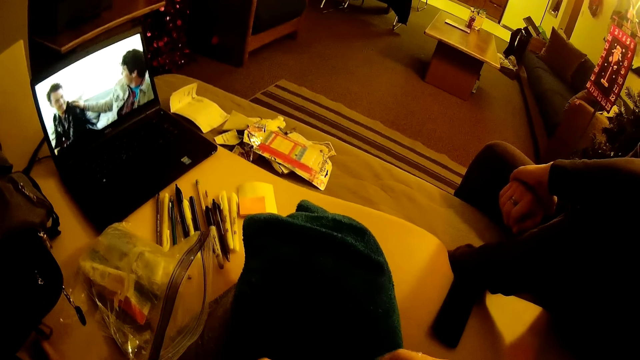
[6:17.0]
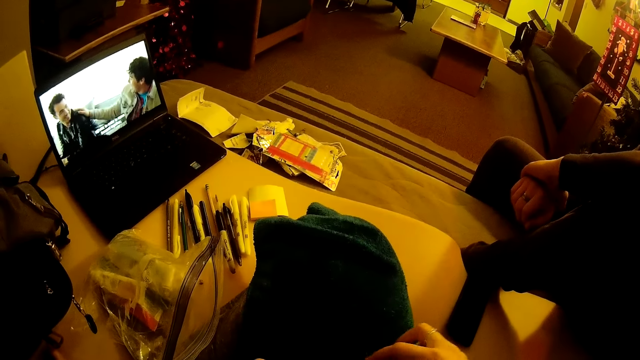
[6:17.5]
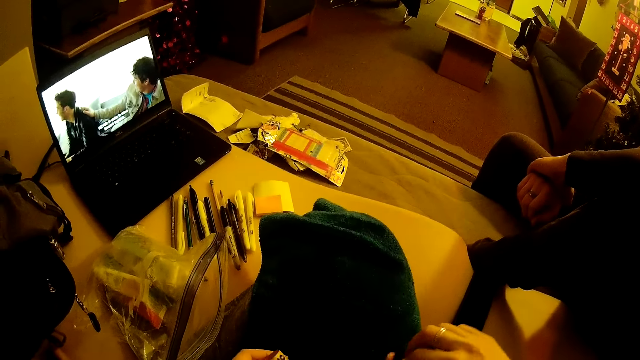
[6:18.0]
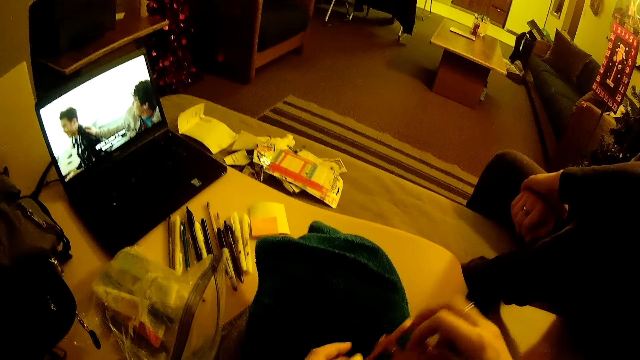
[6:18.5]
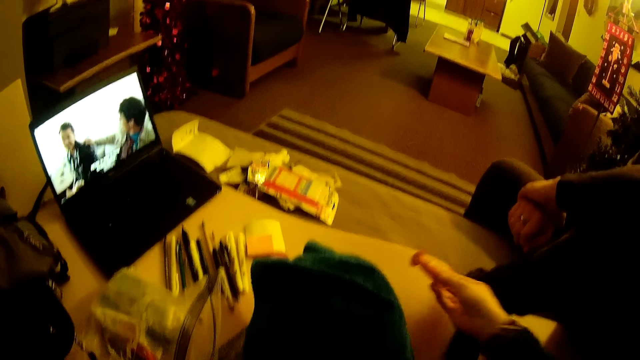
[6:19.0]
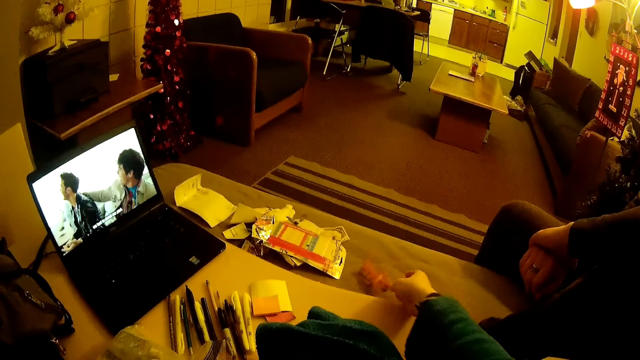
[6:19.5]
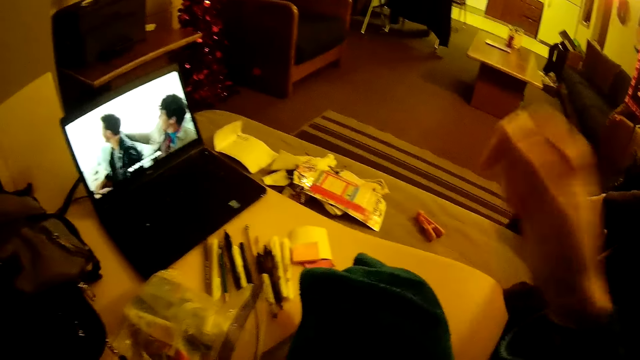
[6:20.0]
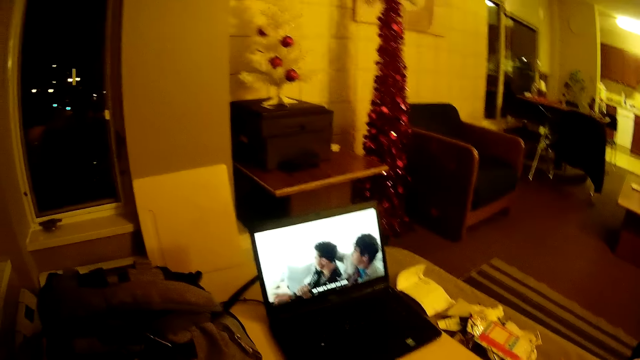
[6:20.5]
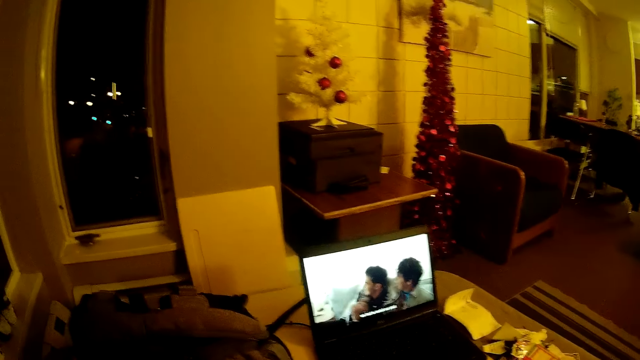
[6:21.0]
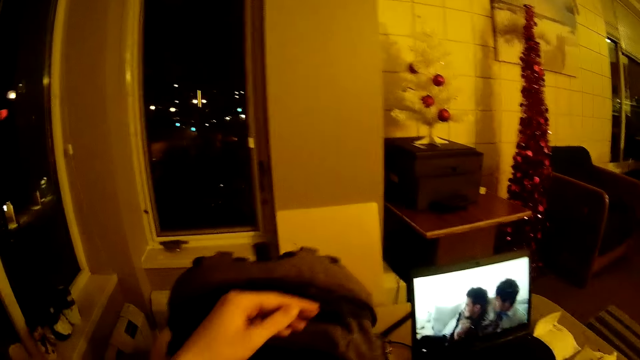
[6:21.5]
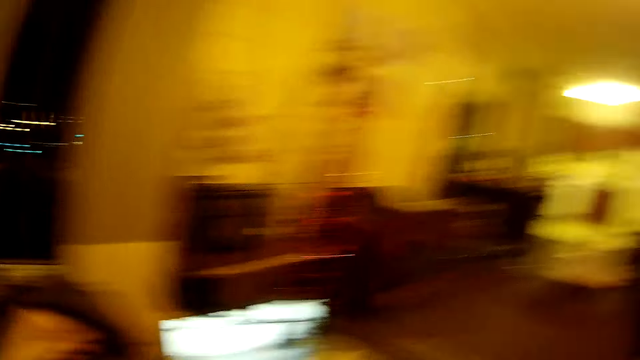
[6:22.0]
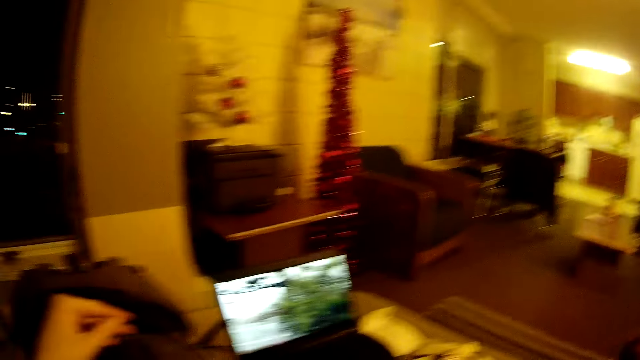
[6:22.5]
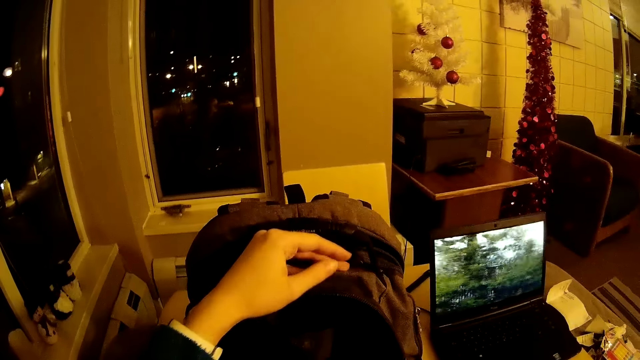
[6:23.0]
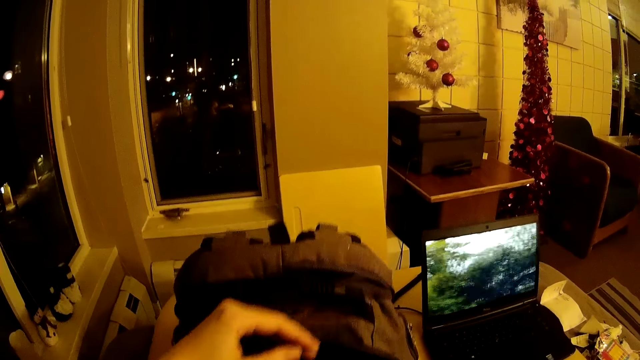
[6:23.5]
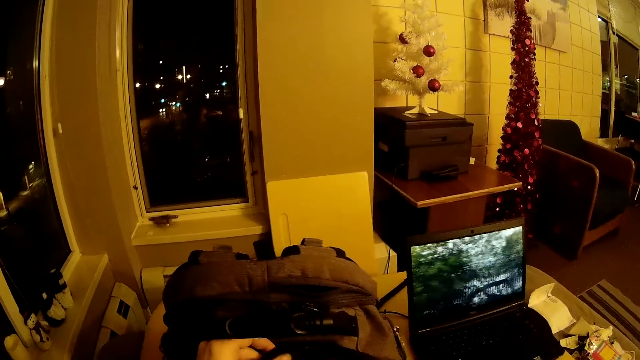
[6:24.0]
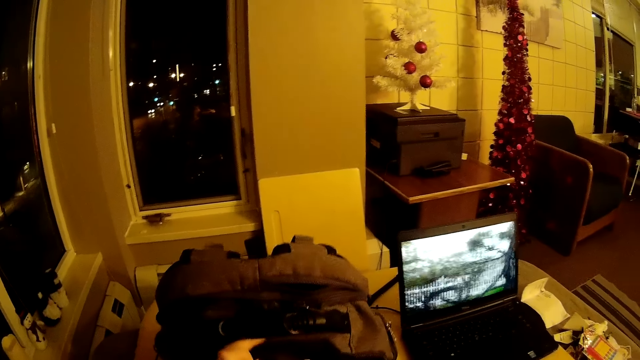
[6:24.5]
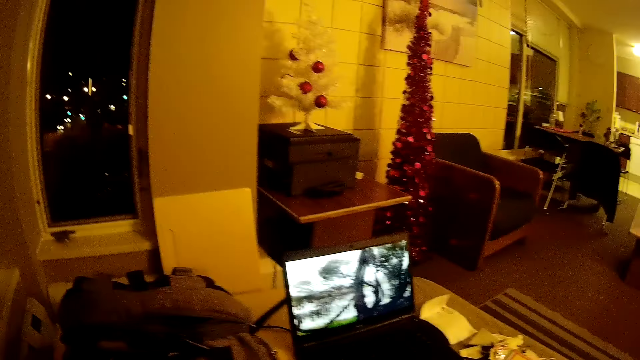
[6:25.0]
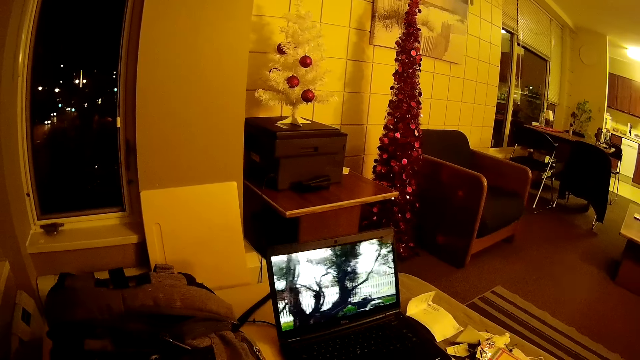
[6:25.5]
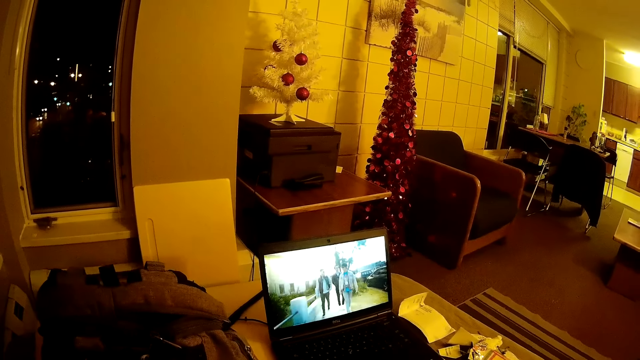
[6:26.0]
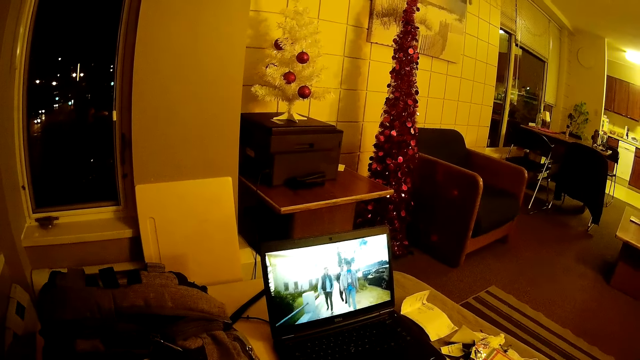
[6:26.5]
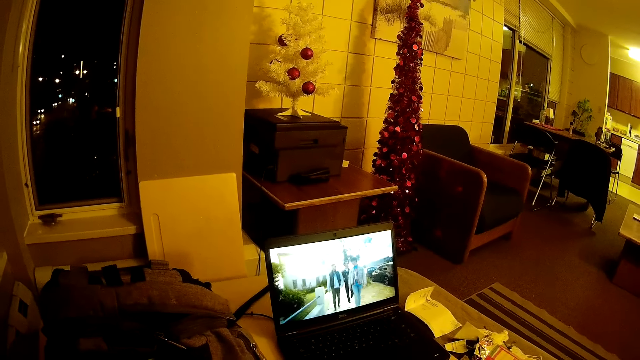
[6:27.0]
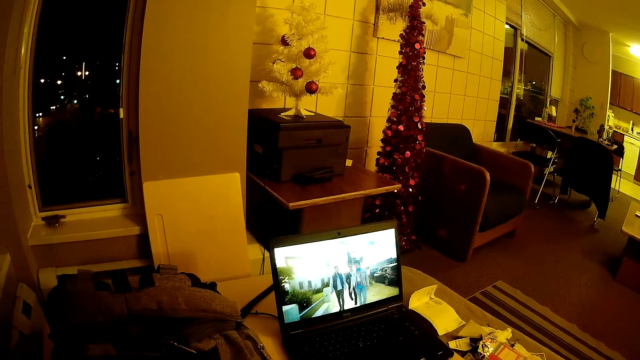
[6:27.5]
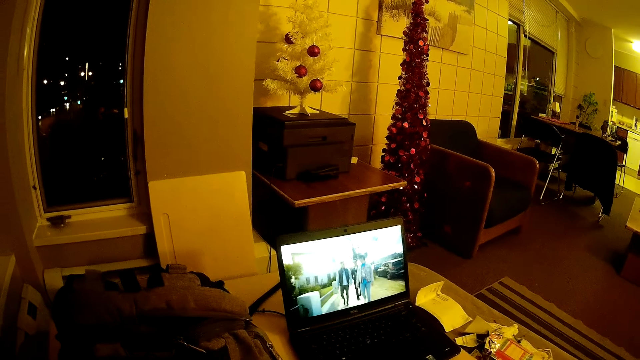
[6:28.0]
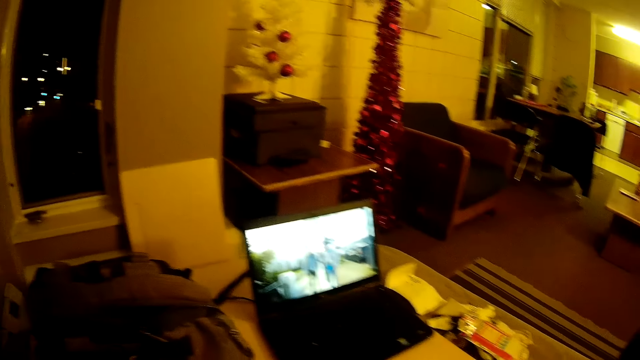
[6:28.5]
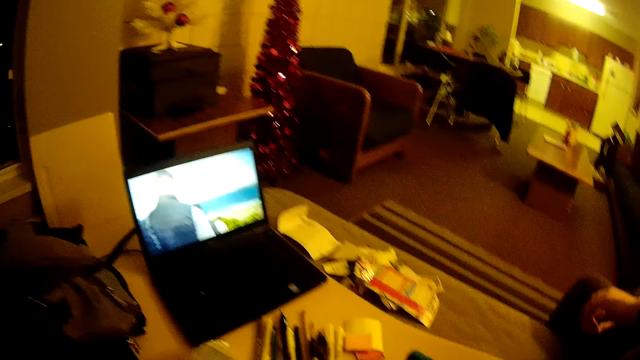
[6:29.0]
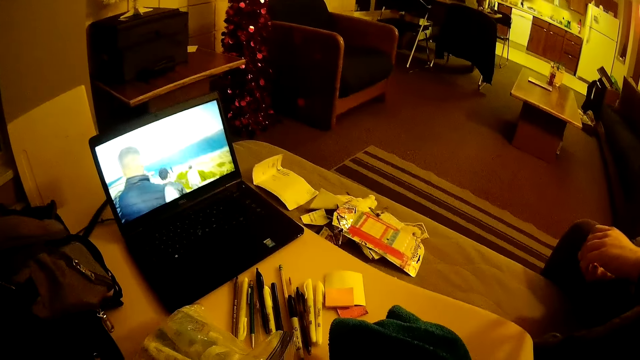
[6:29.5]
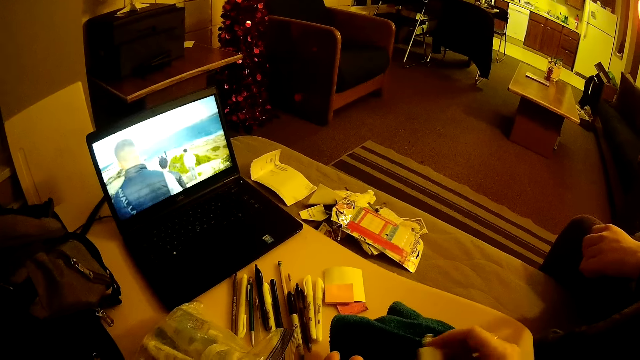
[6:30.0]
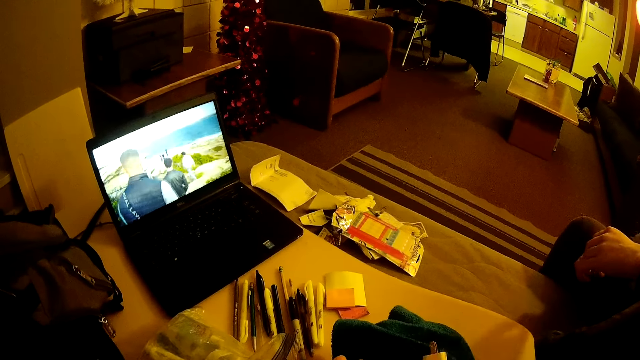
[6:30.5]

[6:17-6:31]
The camera wearer takes the peg and drops it. He takes stuff from his bag. He moves his hand. He looks in the bag. He looks at the movie on the screen.

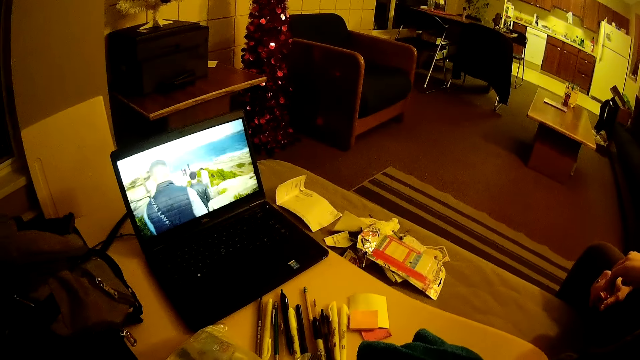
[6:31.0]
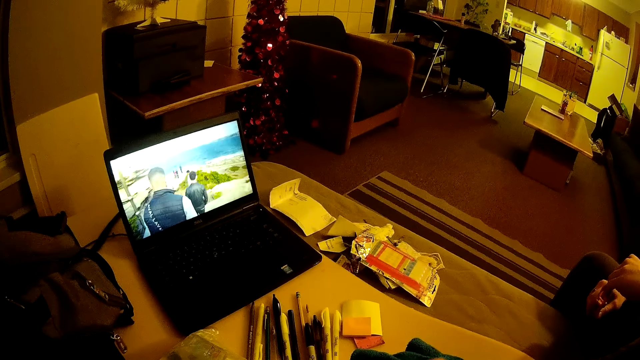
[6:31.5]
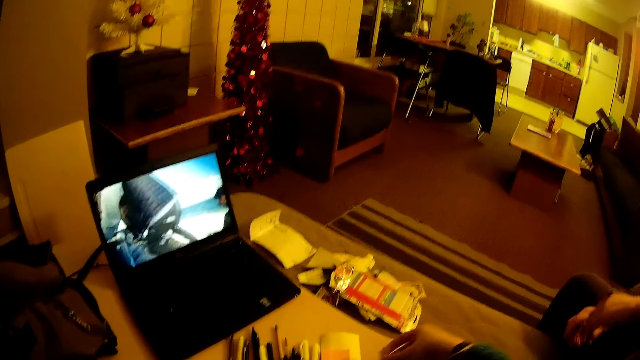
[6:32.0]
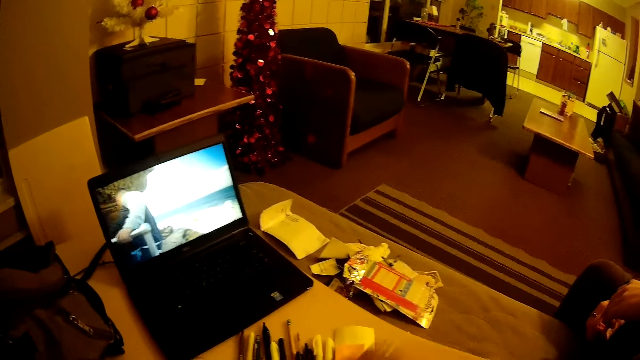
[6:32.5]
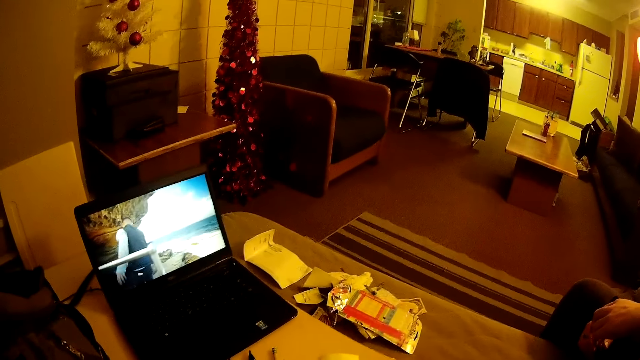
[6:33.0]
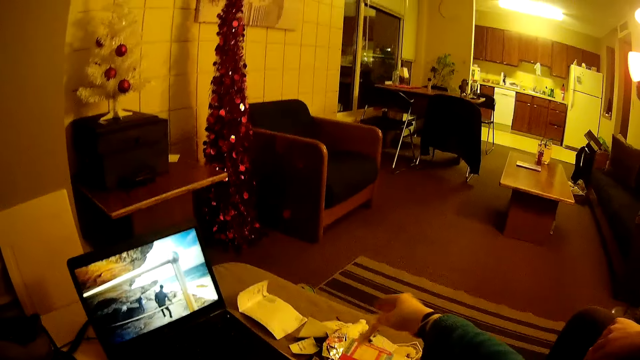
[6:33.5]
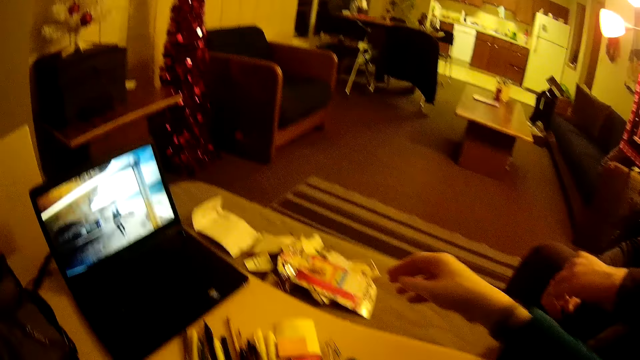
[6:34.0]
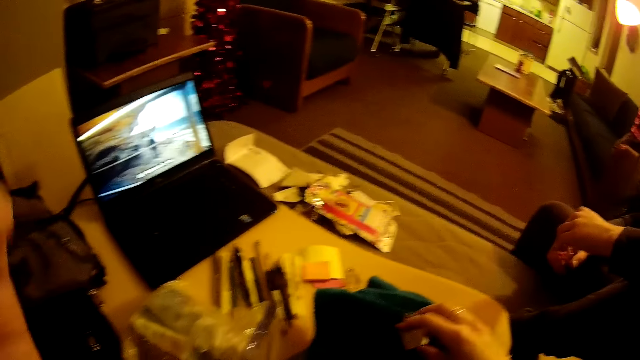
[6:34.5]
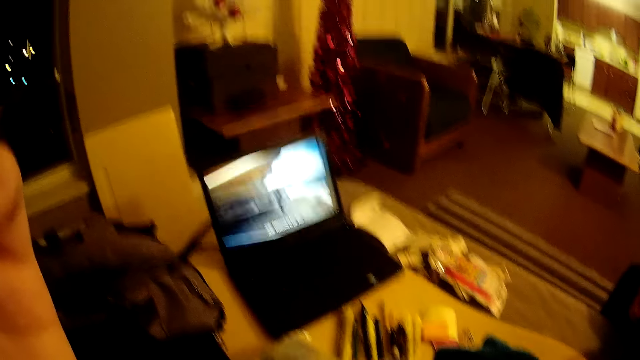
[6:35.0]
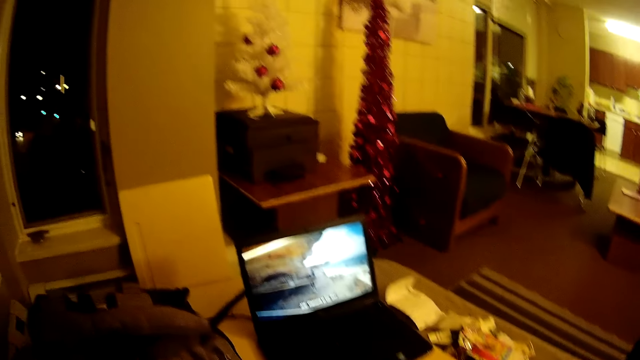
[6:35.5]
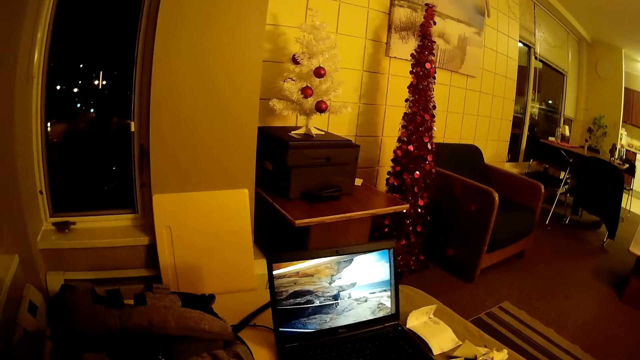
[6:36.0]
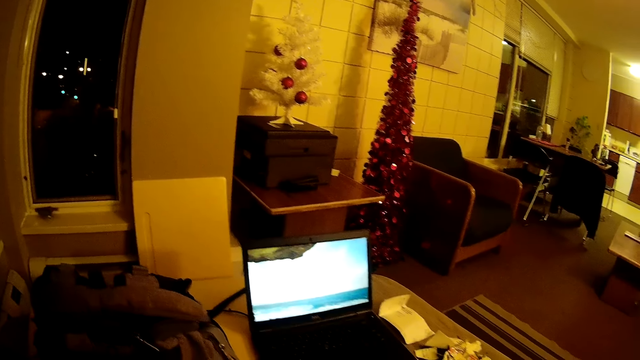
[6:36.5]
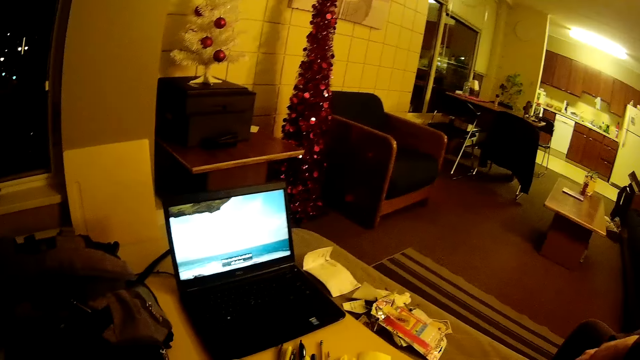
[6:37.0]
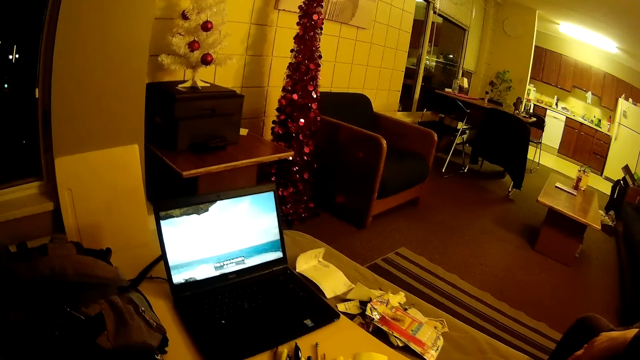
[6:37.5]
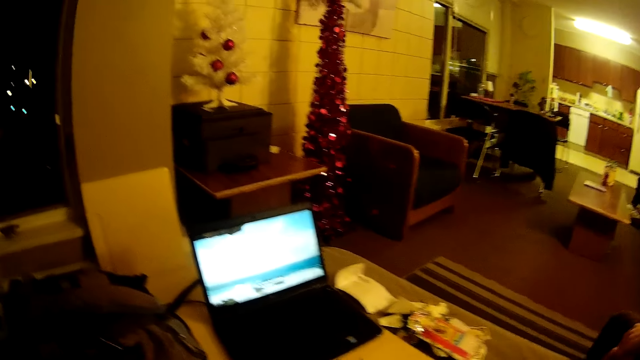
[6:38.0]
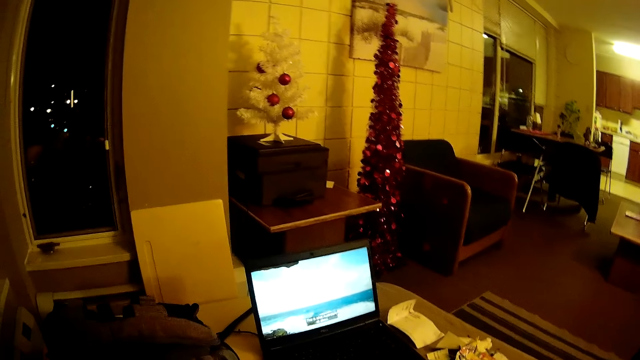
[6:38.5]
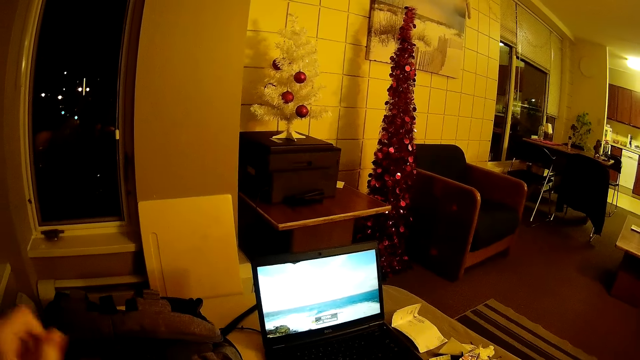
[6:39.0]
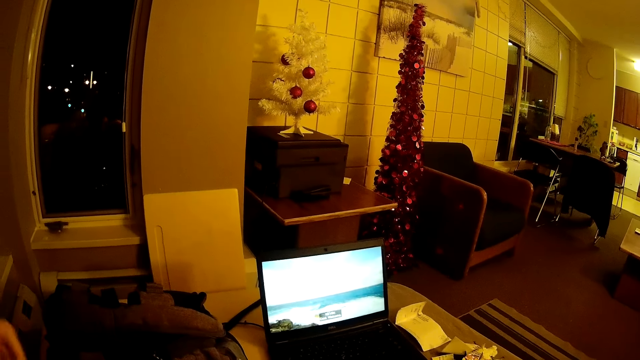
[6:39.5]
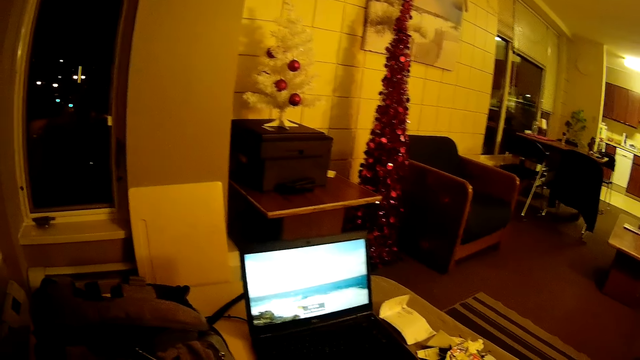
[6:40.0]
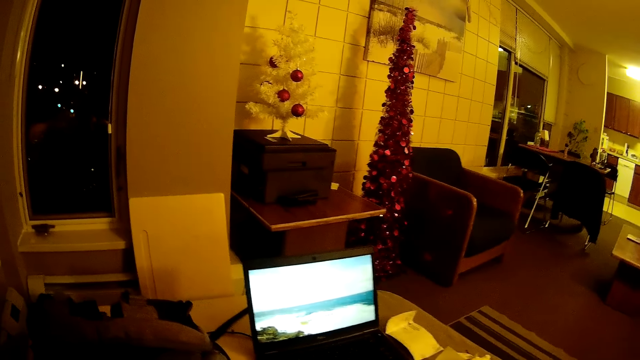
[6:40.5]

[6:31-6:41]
The camera wearer takes stuff from his bag. He puts the items on the table. He watches a video on his laptop.
